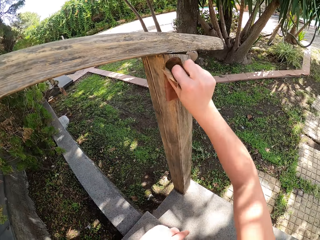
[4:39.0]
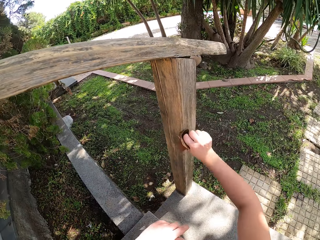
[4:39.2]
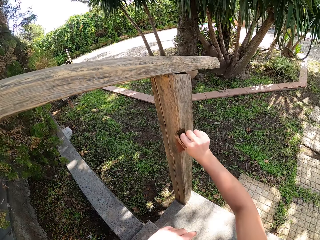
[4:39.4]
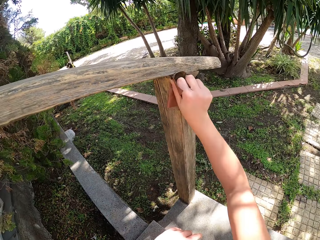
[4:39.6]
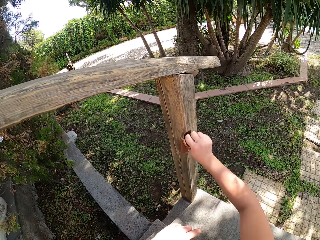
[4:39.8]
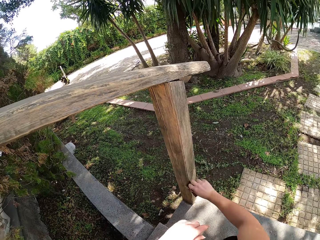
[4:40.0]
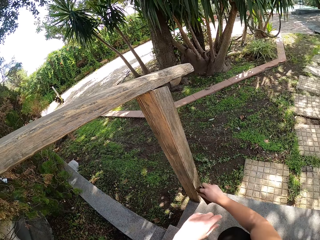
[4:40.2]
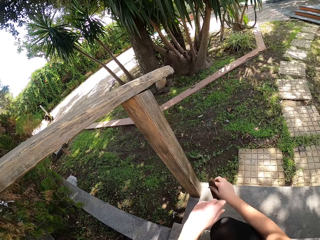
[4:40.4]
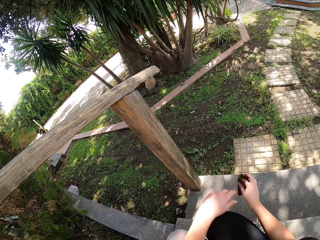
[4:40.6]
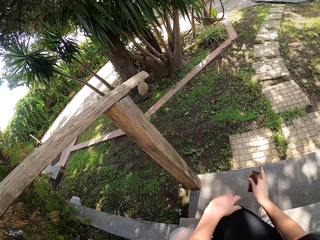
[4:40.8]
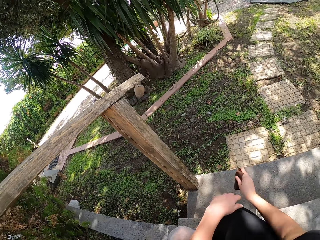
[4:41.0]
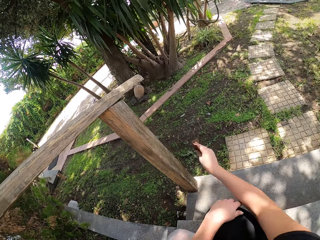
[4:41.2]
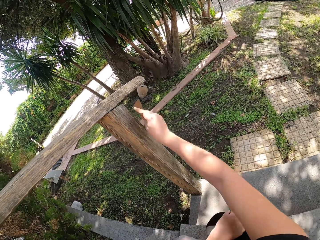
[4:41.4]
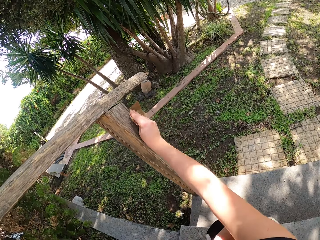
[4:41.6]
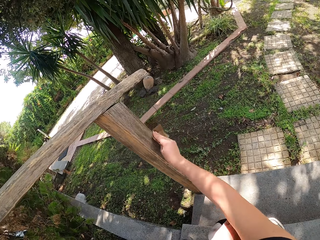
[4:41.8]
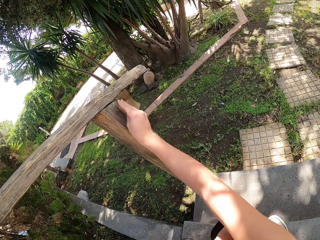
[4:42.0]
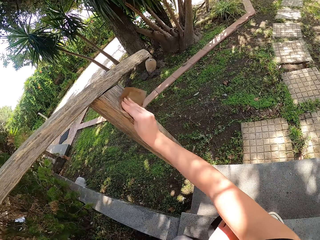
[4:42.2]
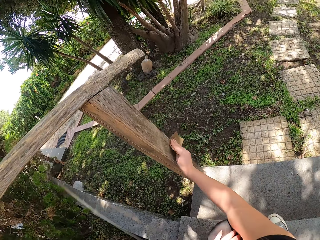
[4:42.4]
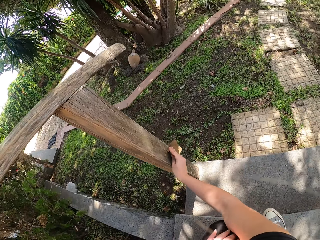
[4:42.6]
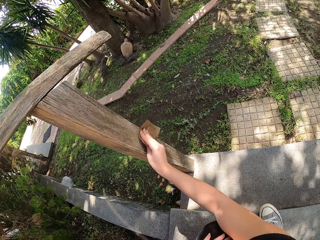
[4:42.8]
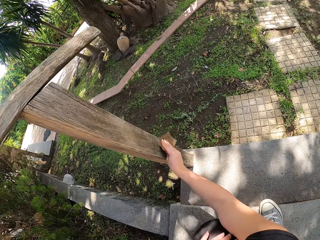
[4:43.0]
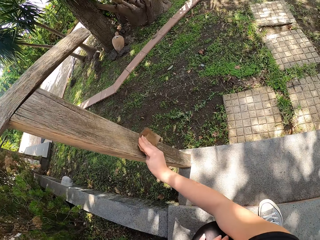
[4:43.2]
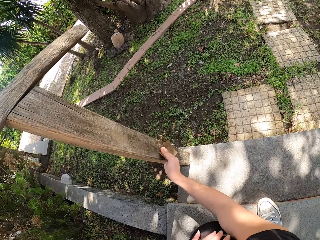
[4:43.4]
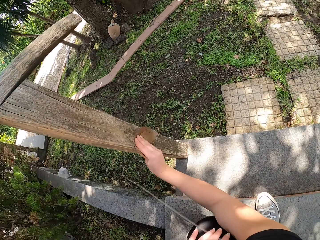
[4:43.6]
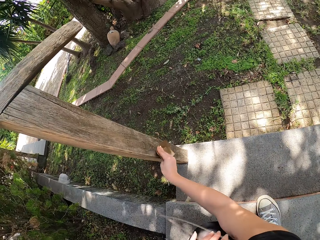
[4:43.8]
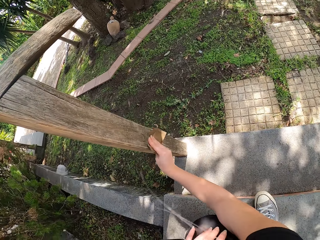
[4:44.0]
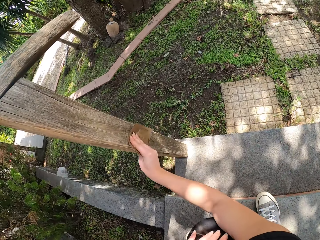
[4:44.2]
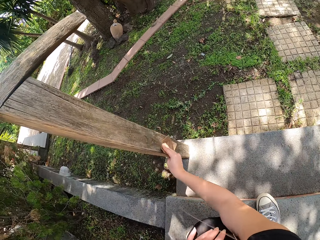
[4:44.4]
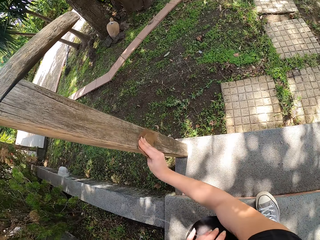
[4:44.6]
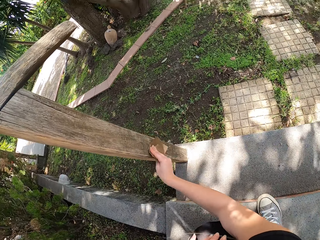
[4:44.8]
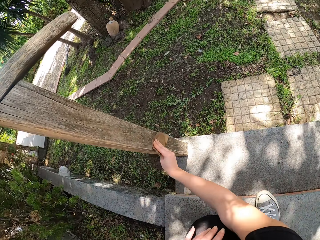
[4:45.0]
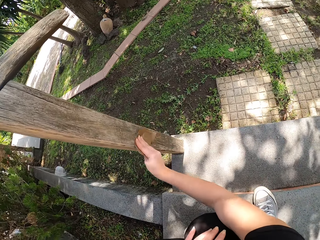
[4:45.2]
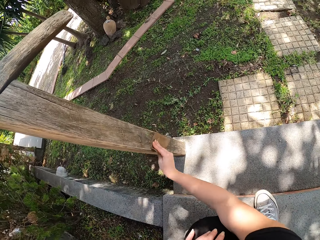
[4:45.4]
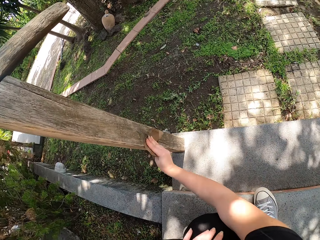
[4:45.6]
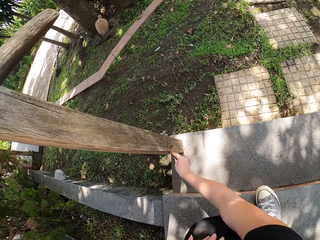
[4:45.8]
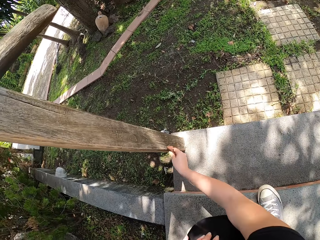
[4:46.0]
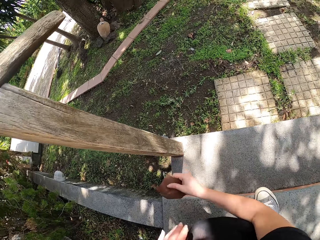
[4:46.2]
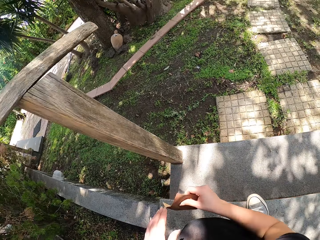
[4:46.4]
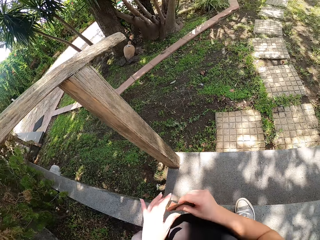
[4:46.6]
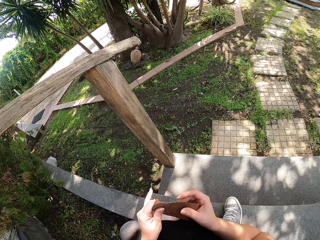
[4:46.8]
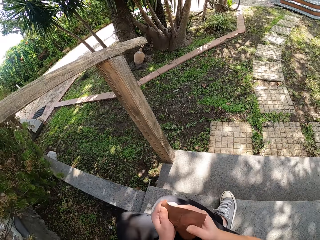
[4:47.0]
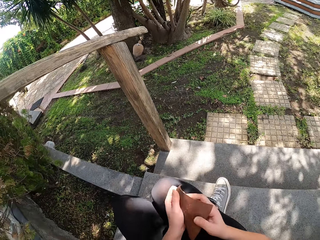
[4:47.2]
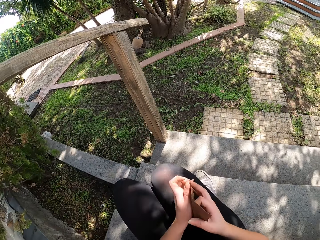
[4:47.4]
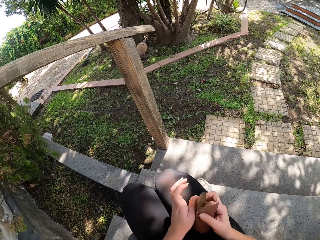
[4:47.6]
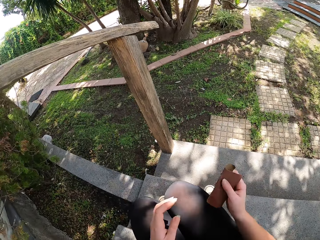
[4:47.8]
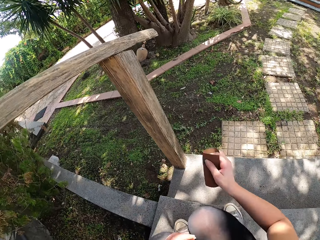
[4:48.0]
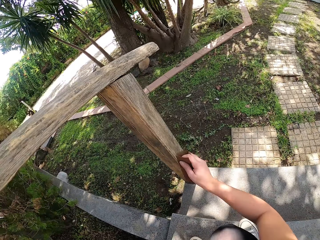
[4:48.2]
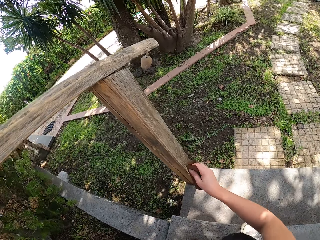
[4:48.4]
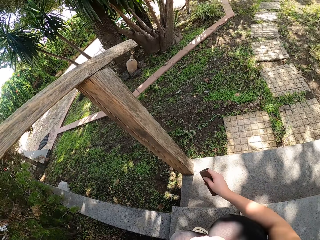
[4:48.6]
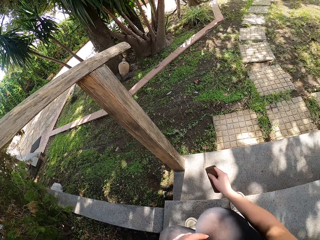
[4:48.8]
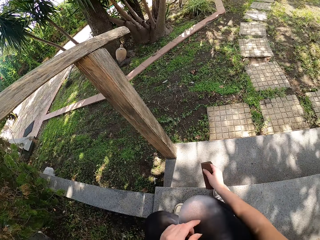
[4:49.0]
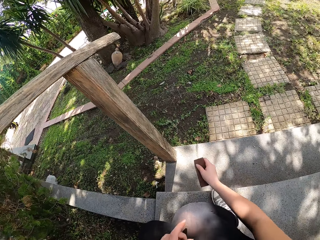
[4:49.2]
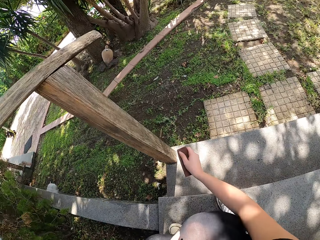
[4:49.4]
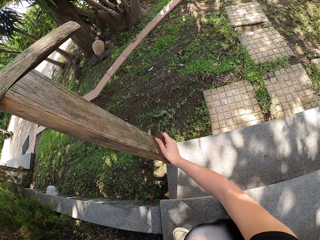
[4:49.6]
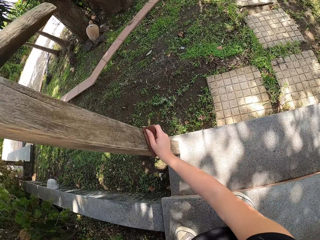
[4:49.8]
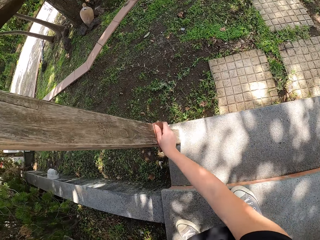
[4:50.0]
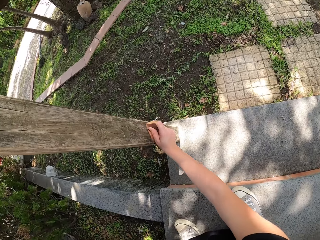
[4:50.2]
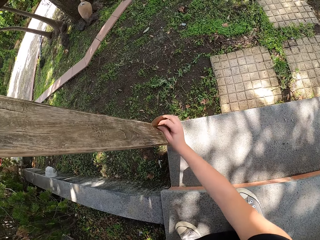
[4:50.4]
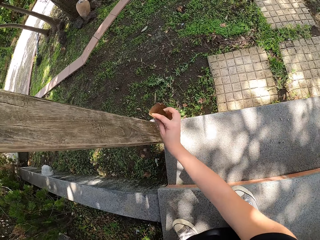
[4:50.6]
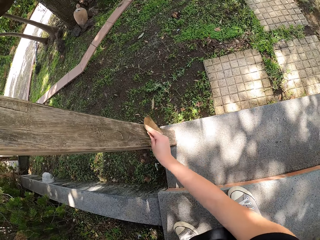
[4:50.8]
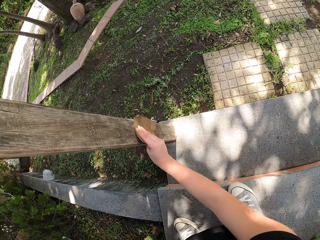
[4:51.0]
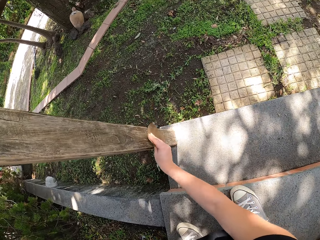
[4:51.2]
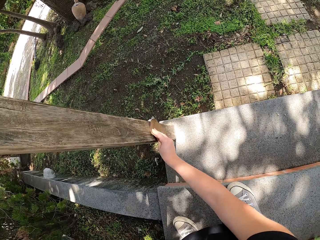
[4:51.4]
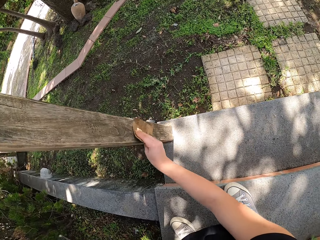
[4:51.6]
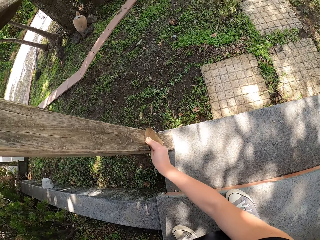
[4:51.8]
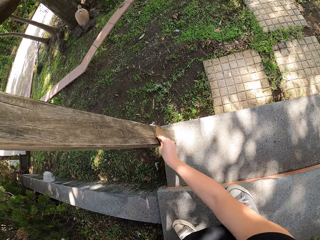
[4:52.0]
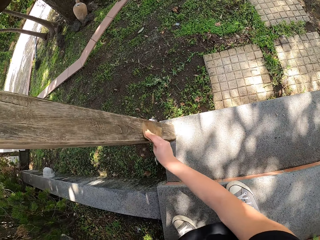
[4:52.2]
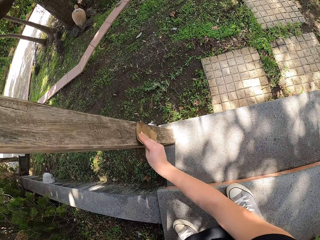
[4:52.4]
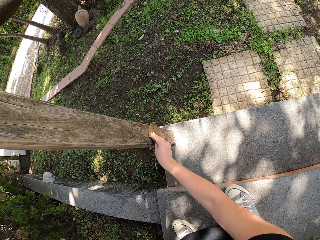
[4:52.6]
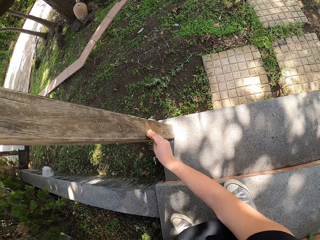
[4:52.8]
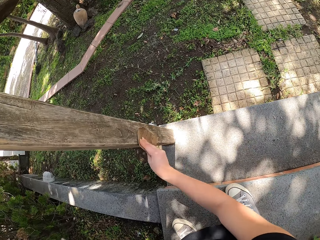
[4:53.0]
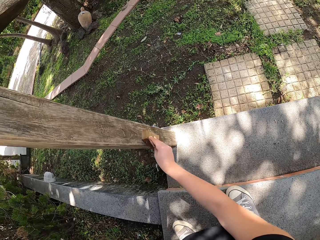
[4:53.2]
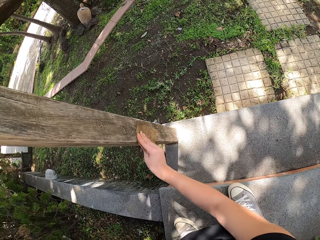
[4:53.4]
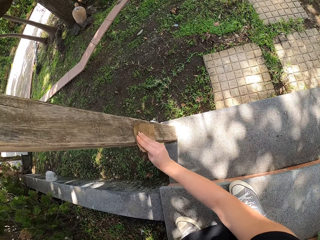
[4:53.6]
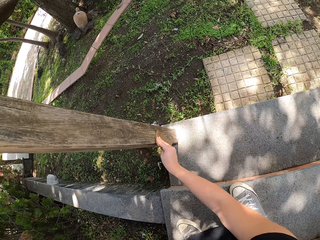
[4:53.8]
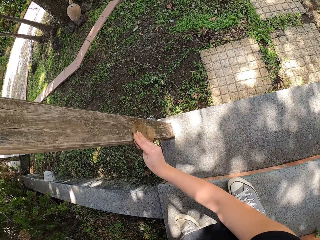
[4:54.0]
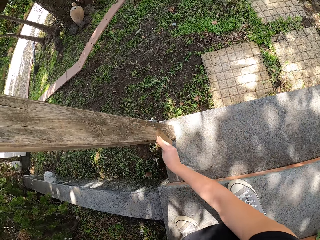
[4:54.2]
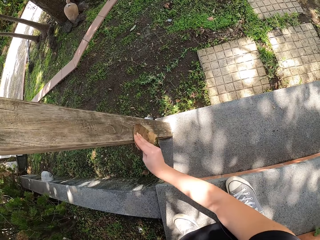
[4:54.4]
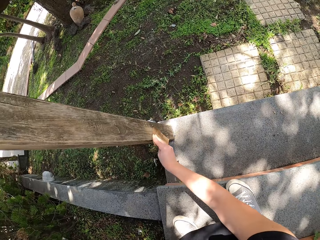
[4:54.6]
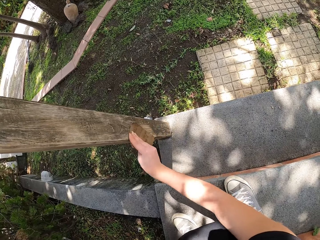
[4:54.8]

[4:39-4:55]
The camera wearer unfolds the sandpaper. They smooth timber with the sandpaper. They fold the sandpaper. They scrub a wooden stair rail with the sandpaper.

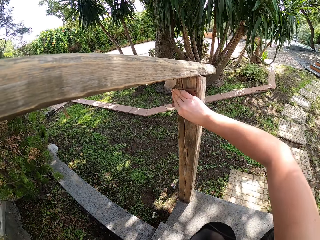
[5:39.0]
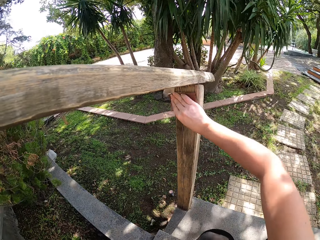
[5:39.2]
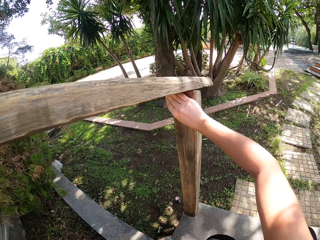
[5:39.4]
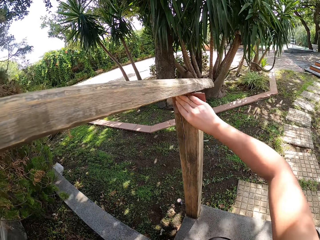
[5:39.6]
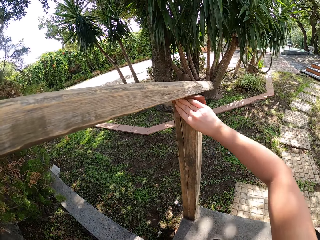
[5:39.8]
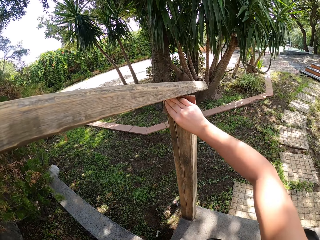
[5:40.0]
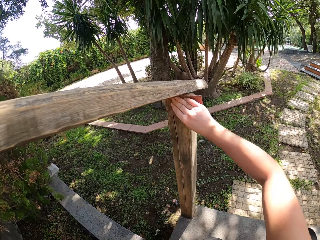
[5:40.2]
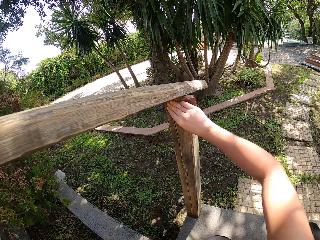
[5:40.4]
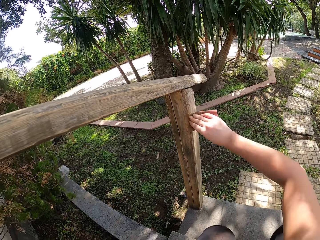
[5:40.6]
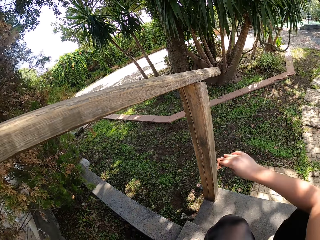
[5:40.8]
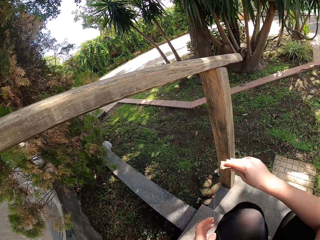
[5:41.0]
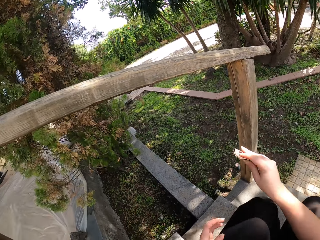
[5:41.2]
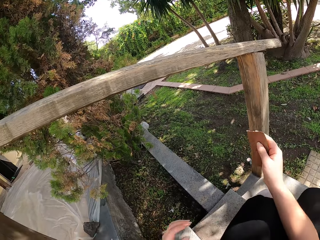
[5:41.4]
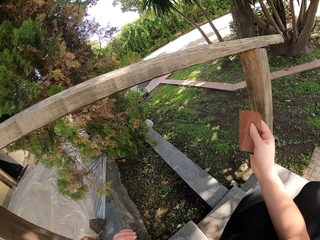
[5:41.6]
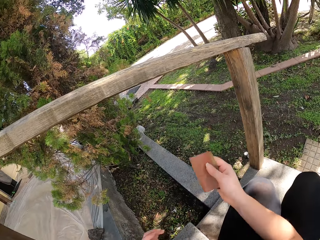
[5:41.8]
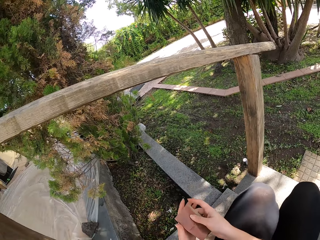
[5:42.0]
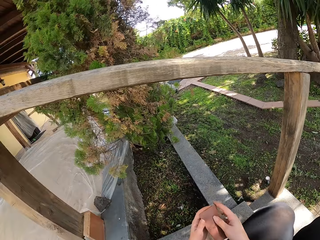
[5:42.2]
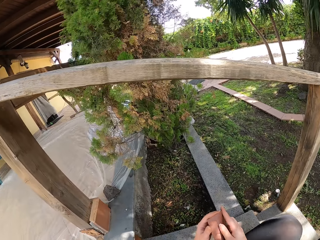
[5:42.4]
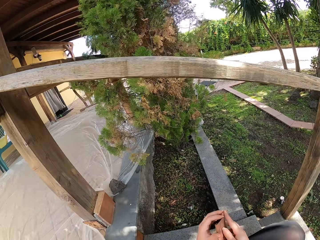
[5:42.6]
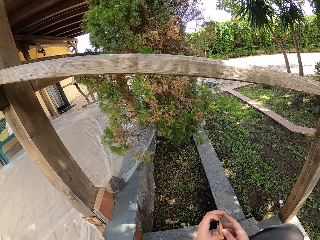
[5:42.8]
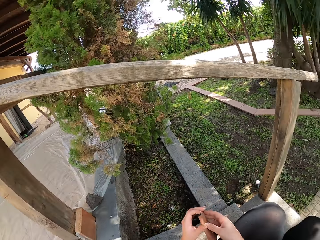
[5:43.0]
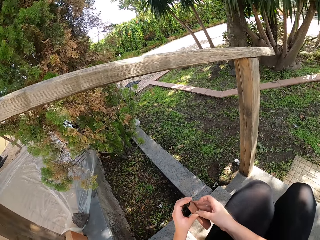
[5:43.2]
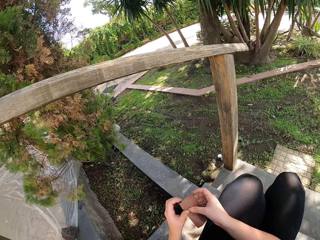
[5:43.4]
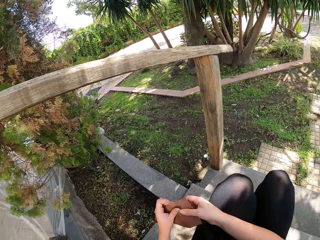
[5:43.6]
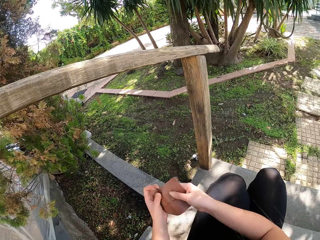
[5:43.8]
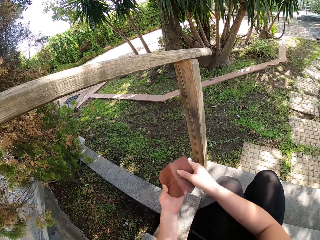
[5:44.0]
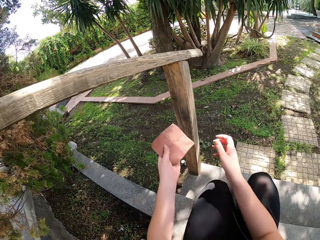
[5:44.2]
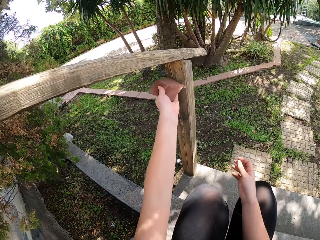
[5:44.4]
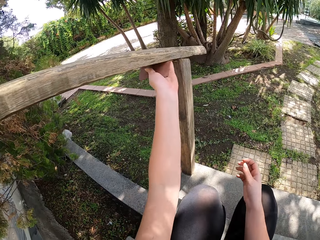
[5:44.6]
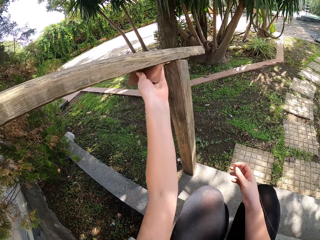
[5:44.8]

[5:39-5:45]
The camera wearer stops sandpapering the foot of the wooden stair railing. They unfold the sandpaper.
